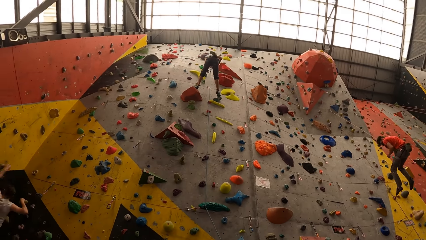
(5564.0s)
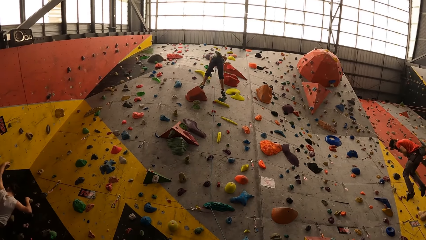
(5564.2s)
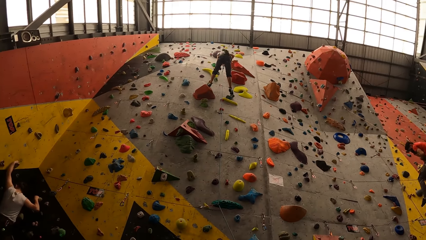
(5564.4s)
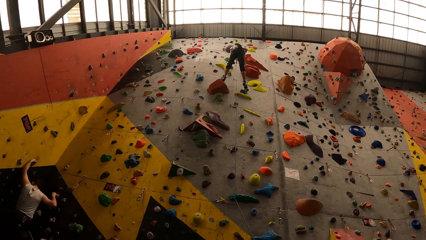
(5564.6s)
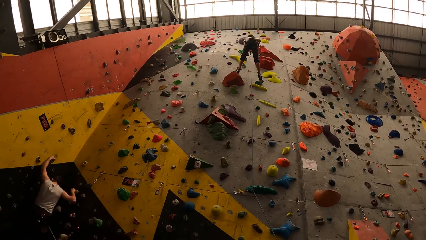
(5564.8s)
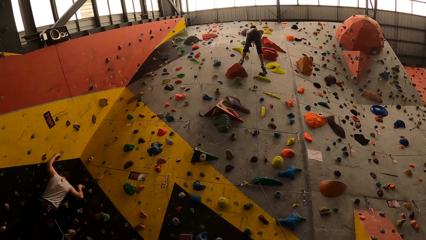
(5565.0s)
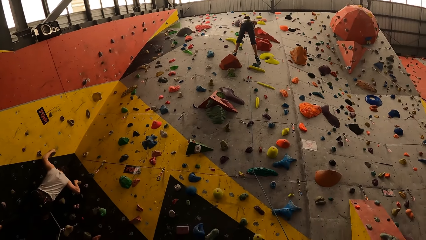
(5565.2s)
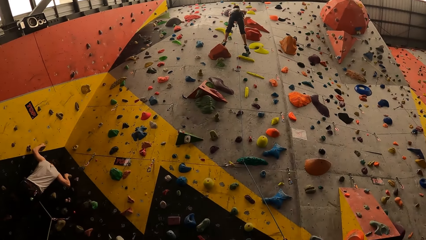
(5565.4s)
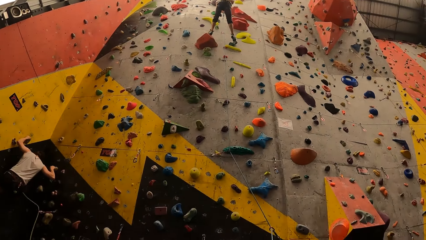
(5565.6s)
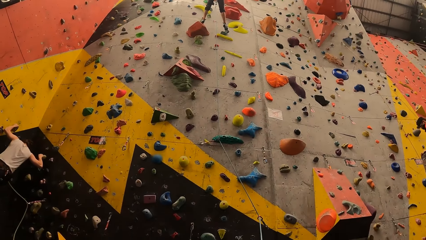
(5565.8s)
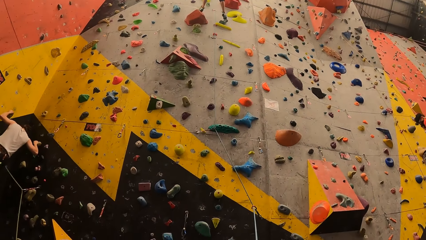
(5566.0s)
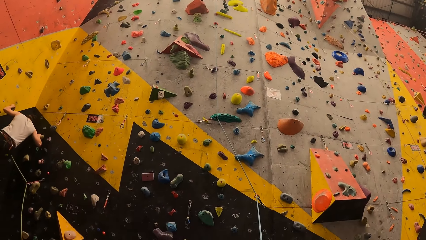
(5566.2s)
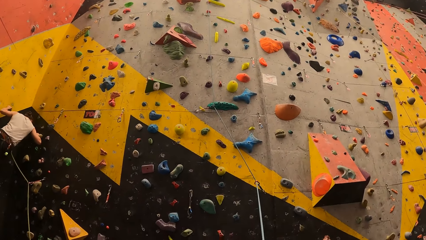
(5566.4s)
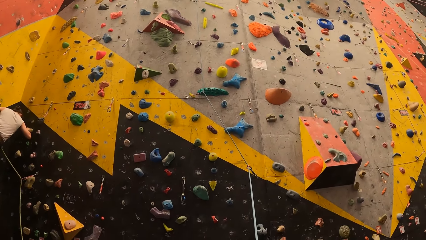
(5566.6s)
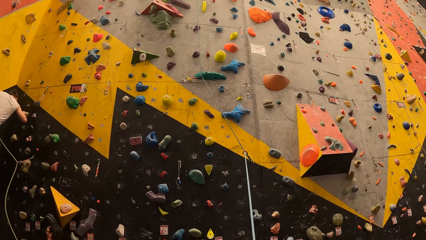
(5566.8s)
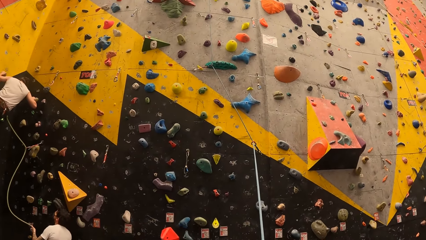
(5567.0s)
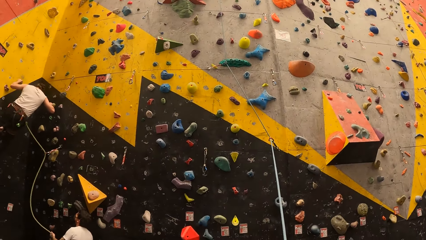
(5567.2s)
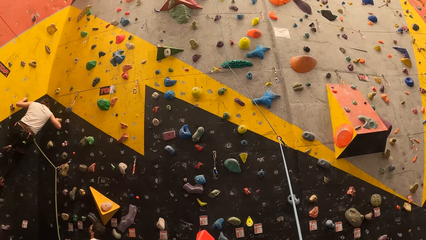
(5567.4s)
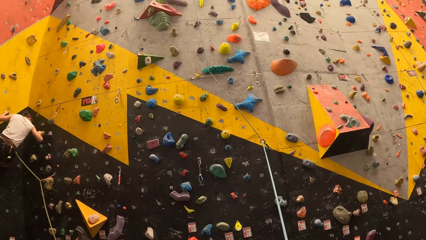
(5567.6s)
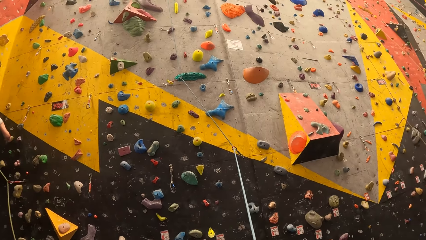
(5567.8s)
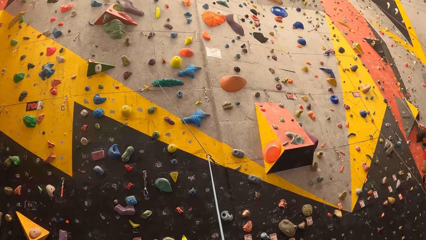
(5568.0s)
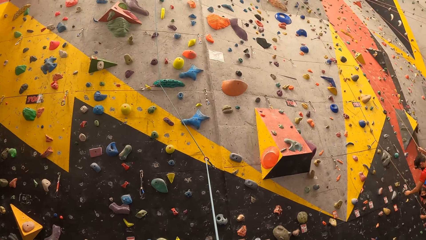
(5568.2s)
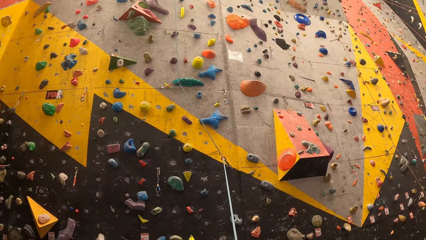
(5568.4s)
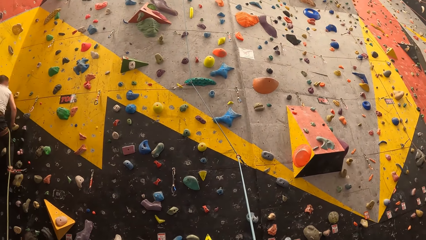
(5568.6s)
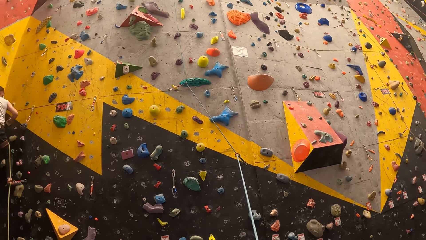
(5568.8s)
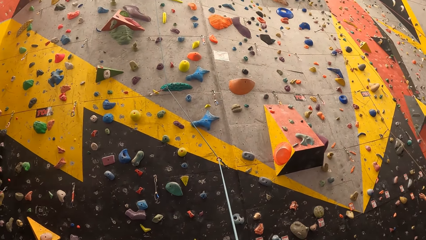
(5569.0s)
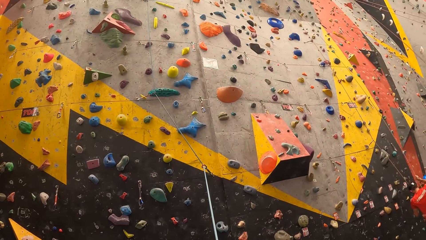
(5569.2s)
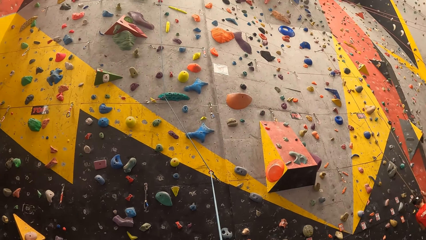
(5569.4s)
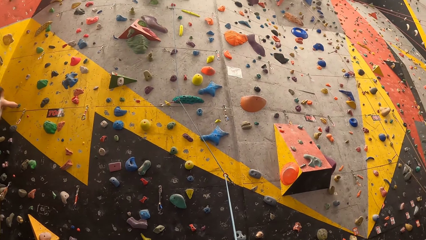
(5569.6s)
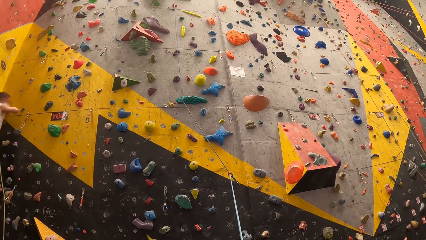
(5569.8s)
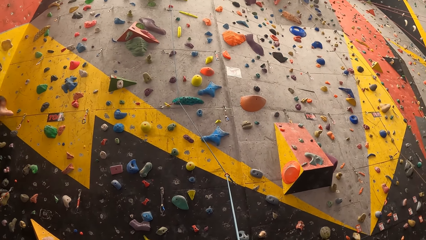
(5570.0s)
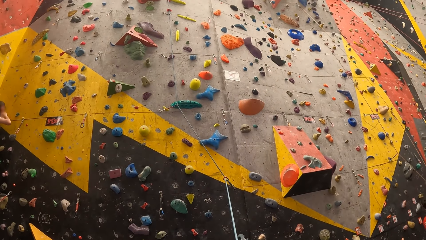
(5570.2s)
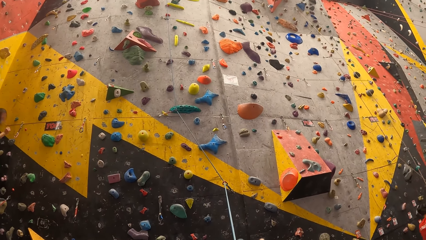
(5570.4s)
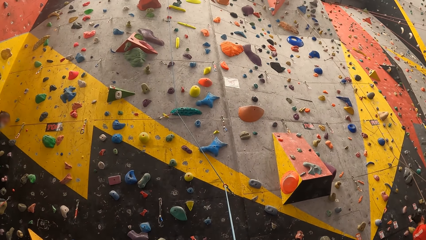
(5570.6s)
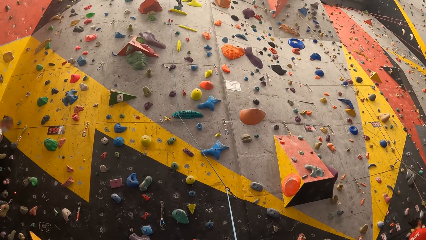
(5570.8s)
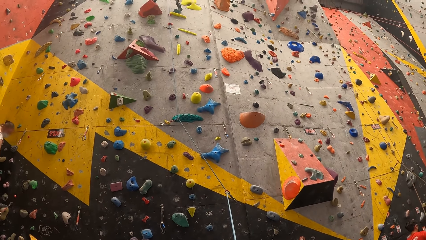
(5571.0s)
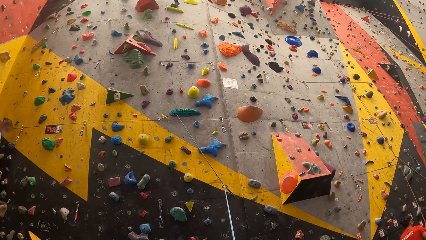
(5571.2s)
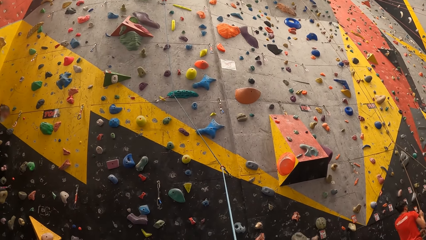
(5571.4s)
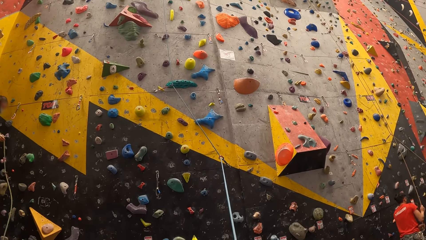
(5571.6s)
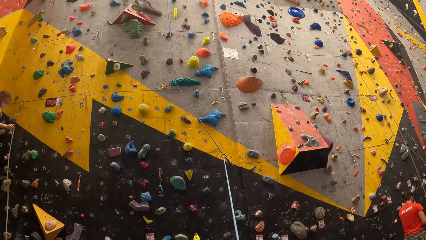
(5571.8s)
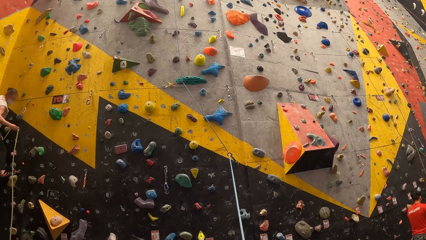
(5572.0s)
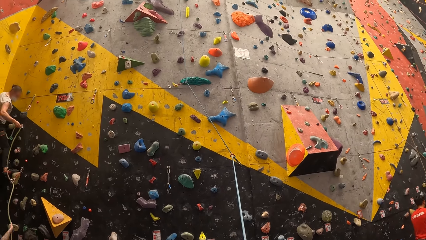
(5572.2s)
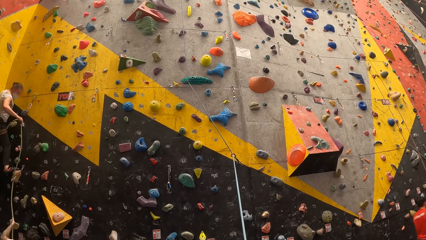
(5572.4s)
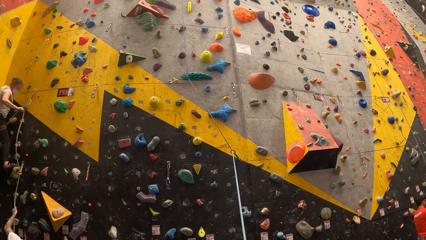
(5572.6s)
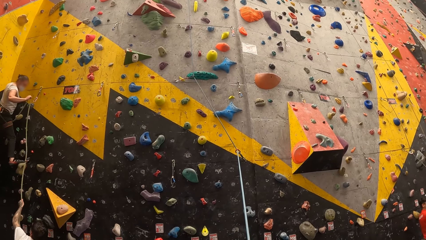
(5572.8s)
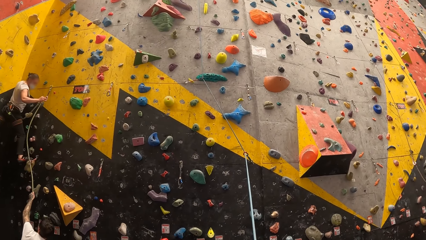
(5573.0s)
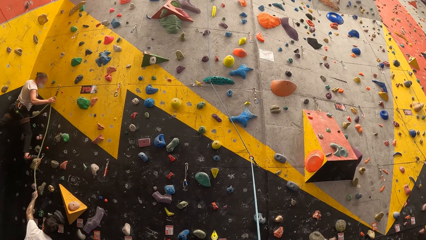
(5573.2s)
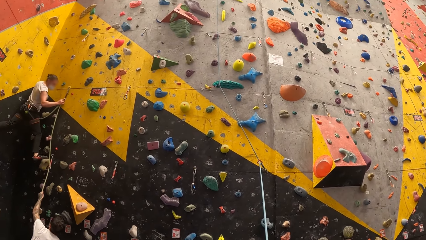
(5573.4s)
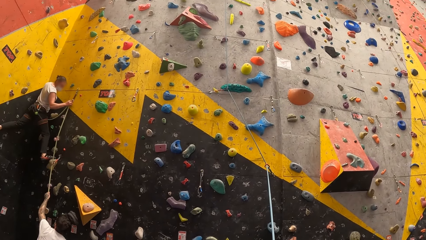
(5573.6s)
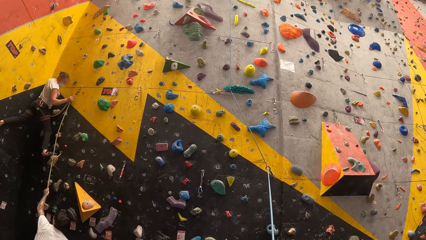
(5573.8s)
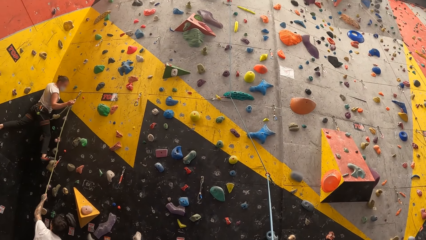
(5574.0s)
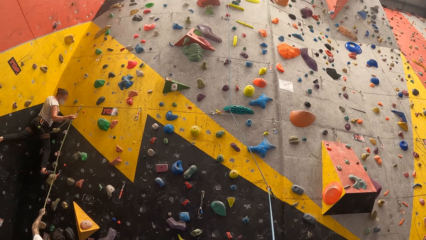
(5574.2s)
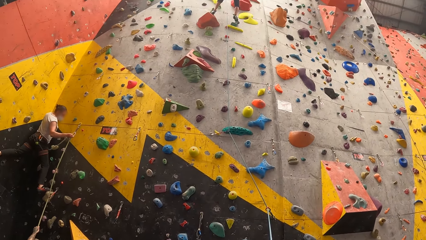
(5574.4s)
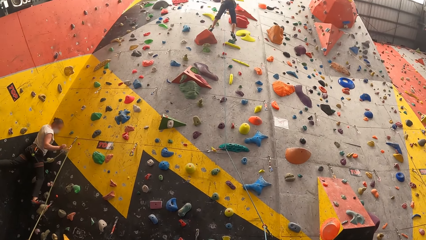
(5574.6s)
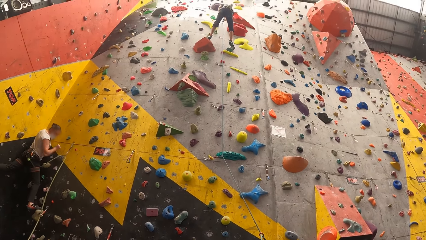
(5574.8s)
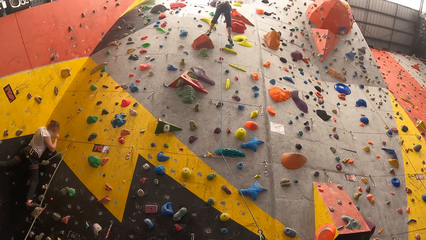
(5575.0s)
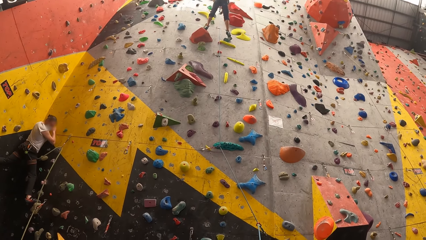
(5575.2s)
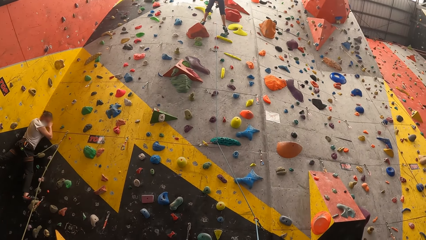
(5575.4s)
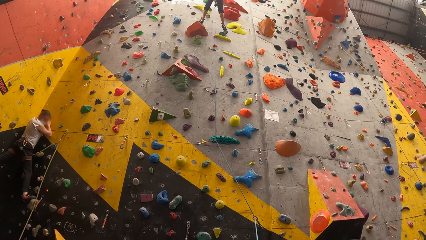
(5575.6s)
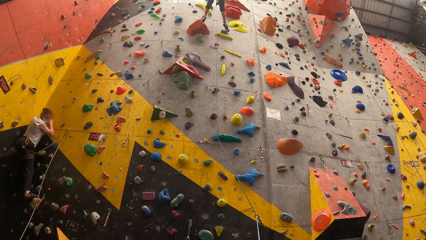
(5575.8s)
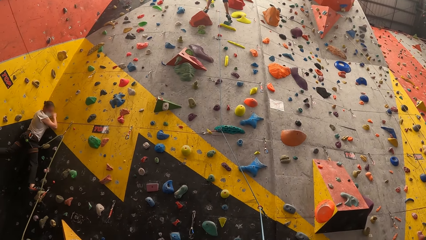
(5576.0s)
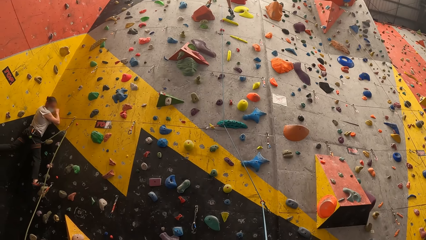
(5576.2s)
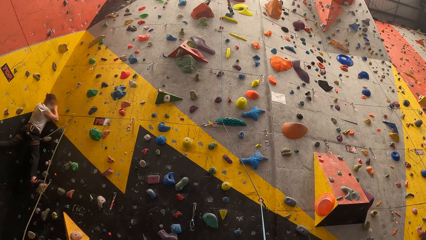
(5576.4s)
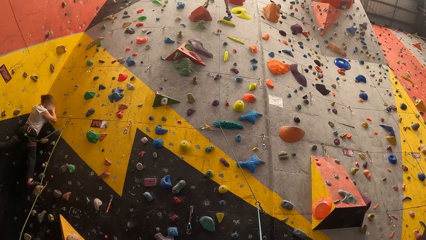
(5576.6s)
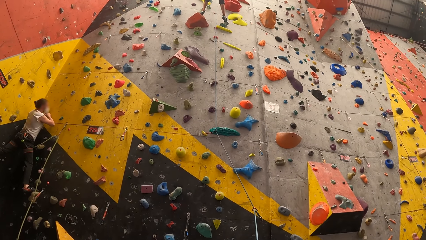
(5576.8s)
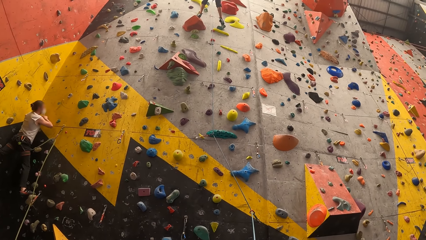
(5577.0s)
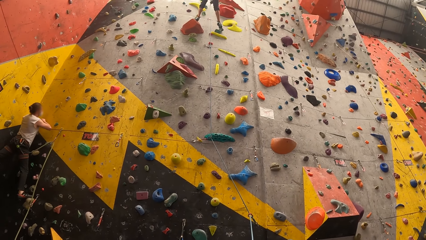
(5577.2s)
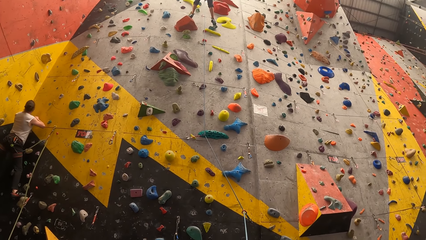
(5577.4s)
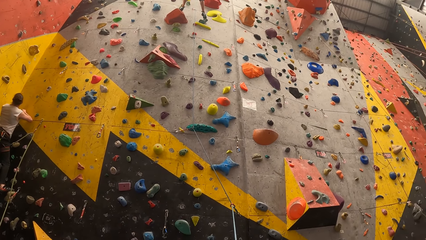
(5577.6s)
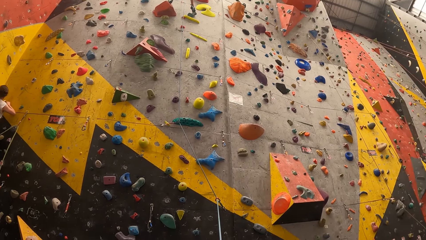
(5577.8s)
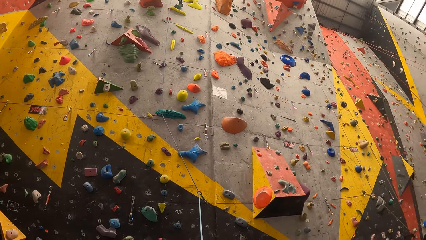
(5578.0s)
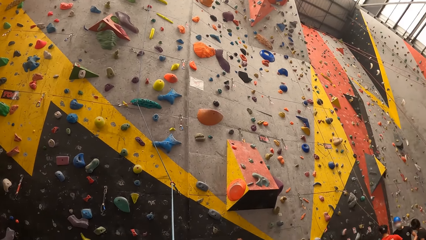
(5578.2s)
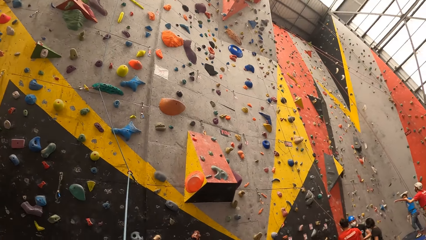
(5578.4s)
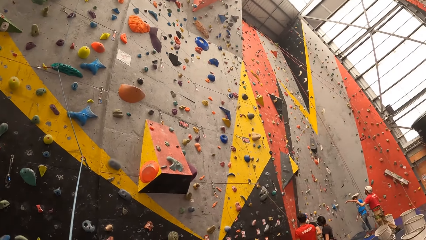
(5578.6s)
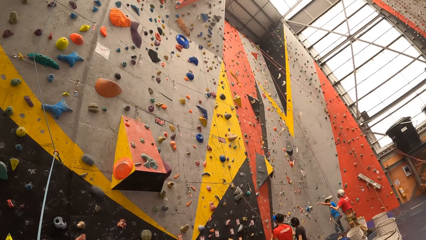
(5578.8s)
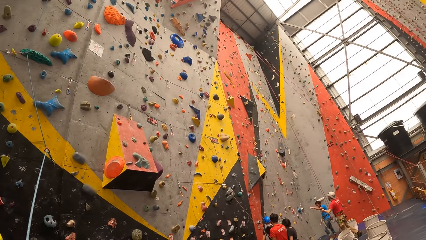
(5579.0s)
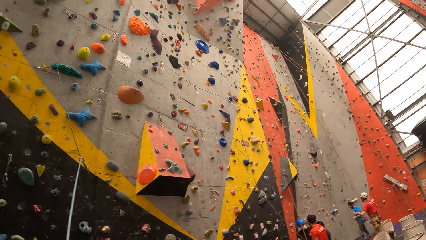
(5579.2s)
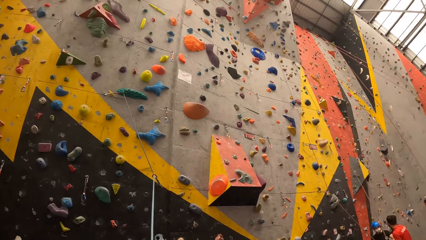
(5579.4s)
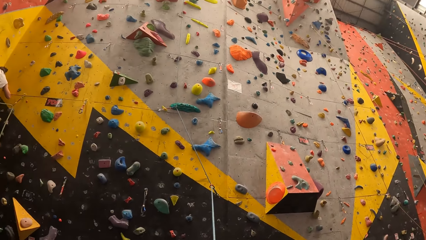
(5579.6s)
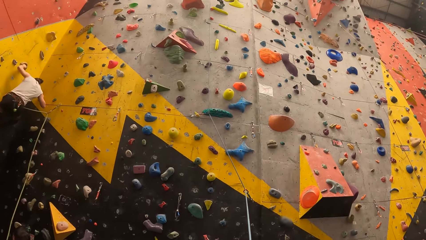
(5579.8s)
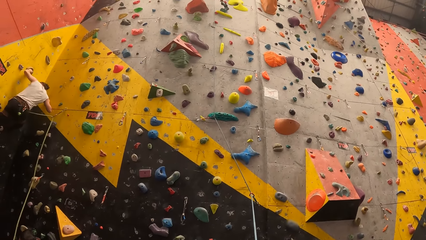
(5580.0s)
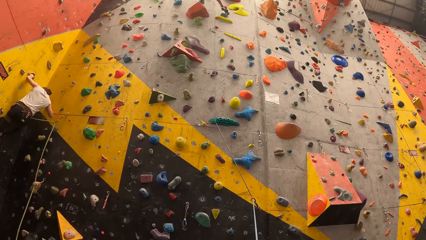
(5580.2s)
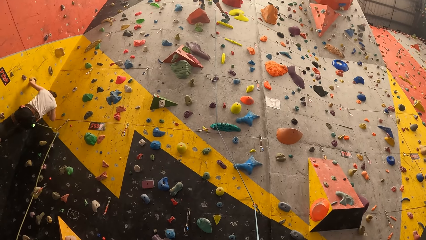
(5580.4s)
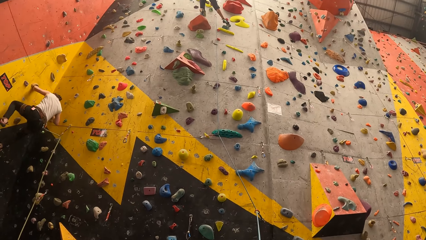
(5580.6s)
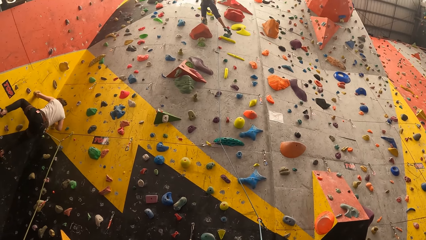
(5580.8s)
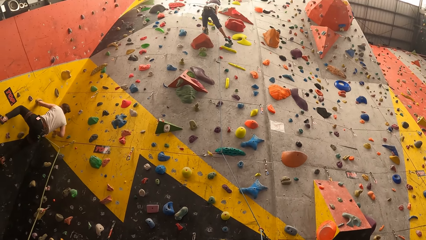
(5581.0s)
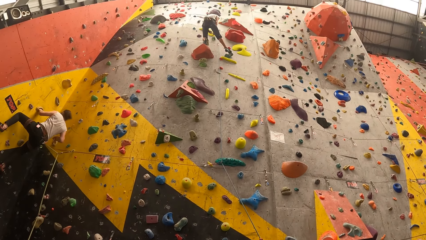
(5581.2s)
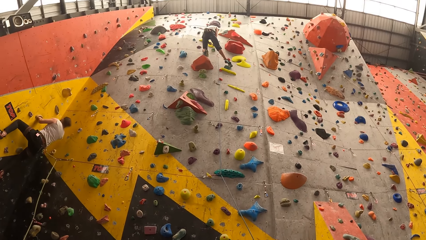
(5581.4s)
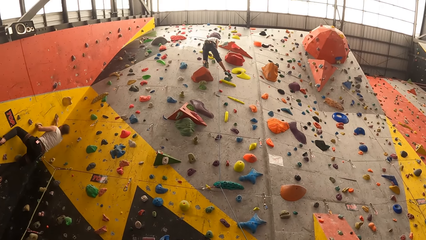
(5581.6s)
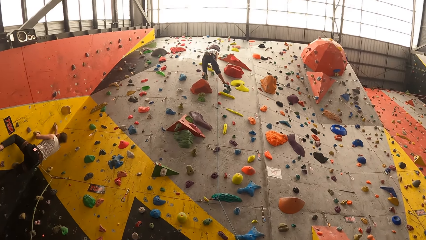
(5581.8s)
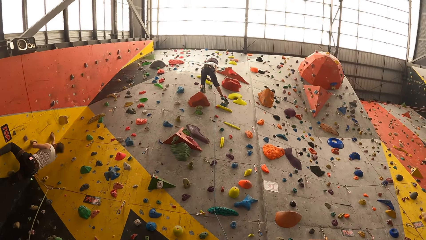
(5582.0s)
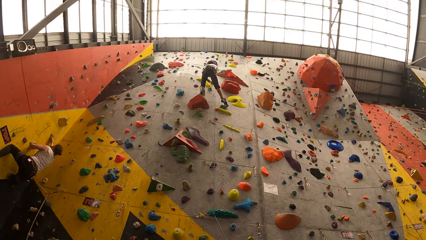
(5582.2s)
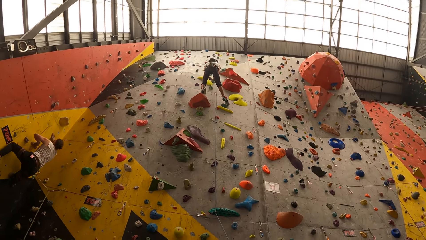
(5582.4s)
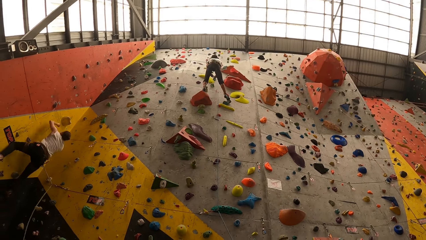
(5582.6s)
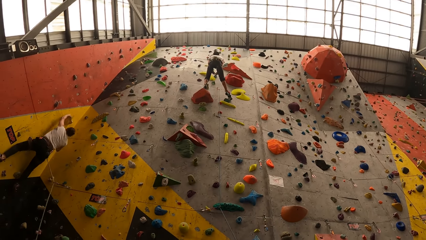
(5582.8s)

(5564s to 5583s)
A person swings with the rope. Another person climbs the wall. The camera wearer looks around. A third person holds the rope. The camera wearer looks around. The second person holds the rope. The third person holds the rope. The second person touches the face. The camera wearer looks around. The second person climbs the wall.
